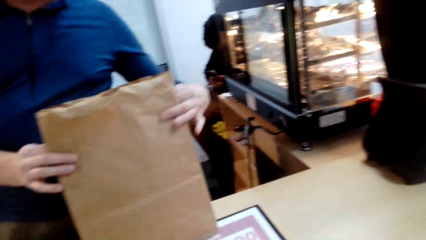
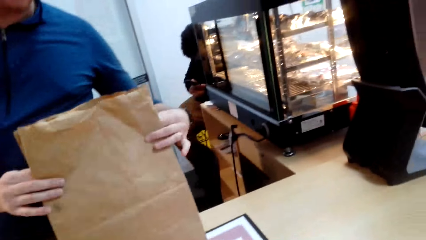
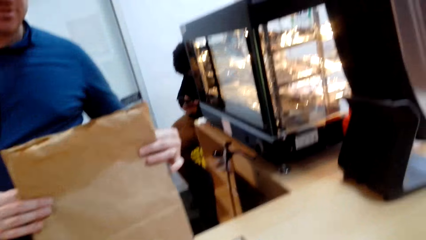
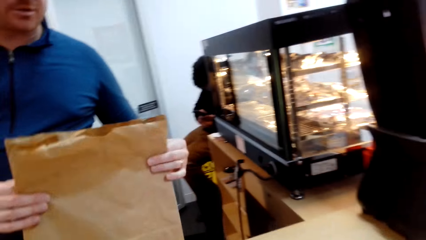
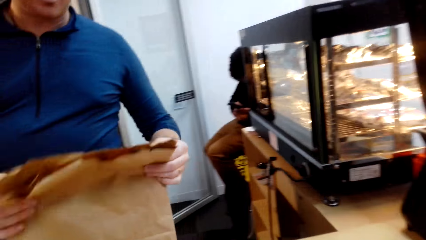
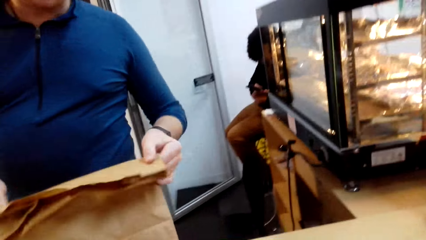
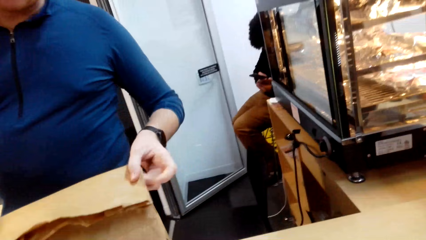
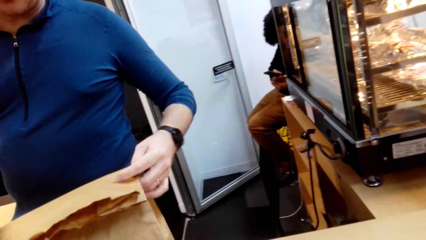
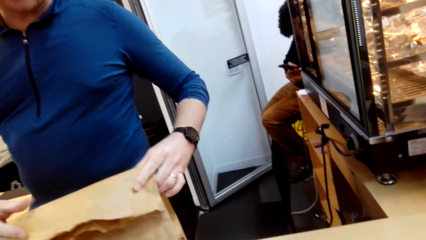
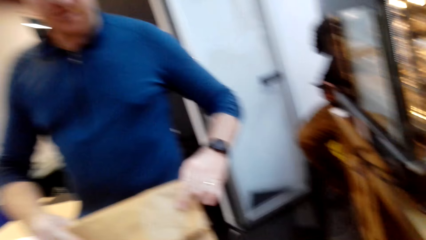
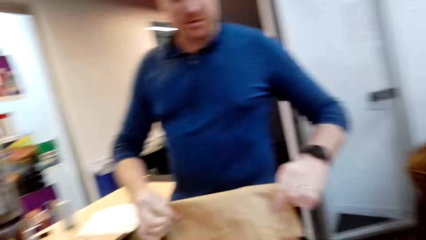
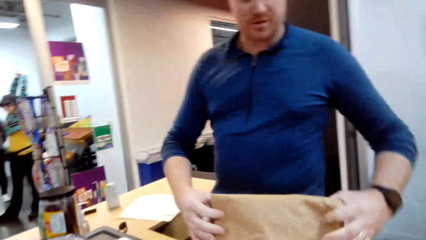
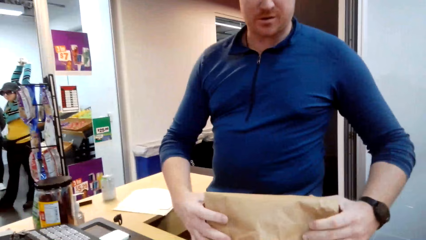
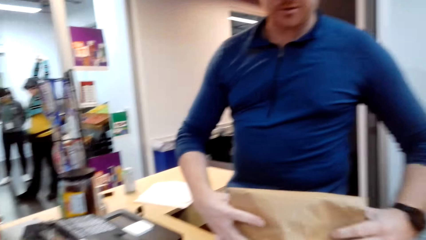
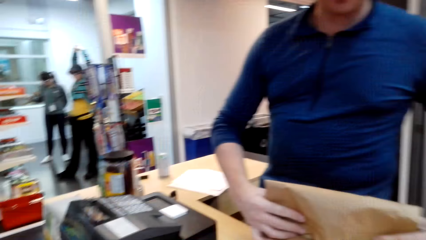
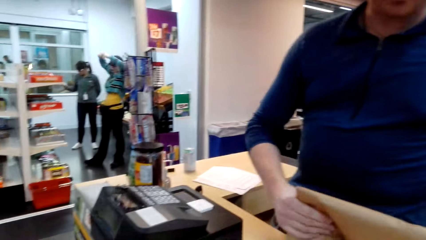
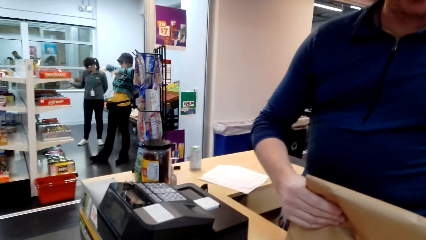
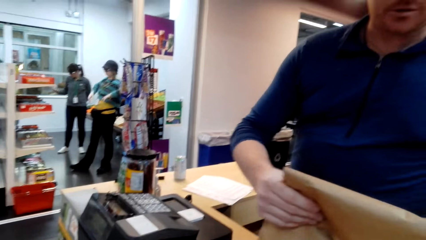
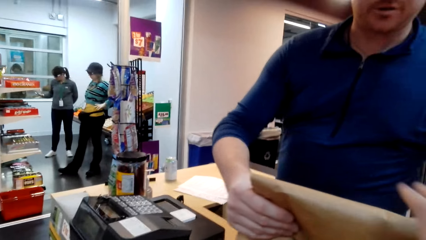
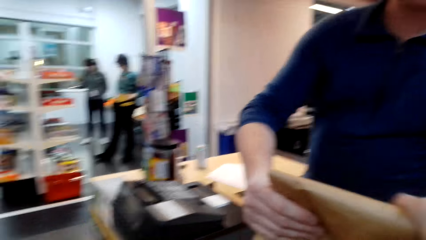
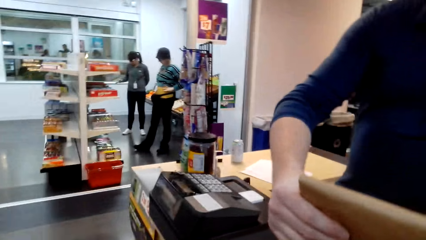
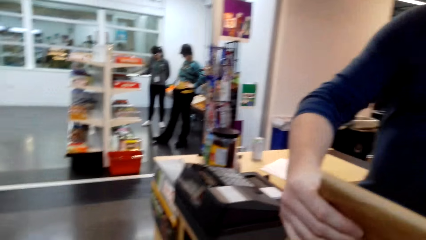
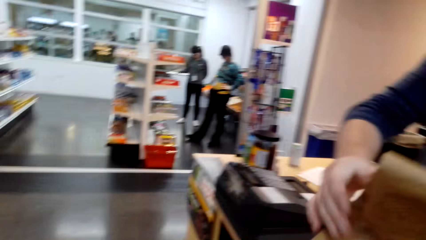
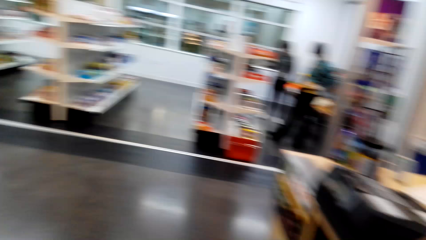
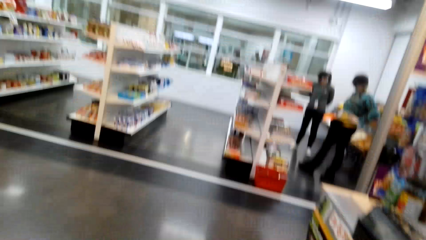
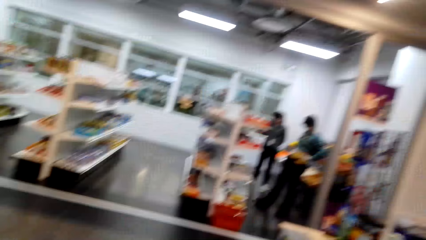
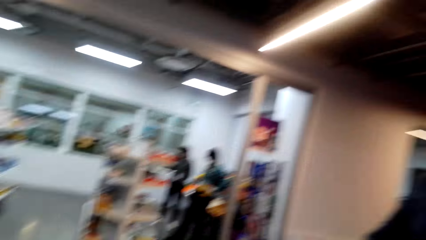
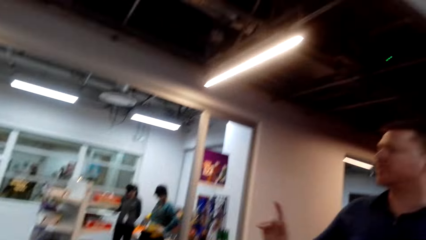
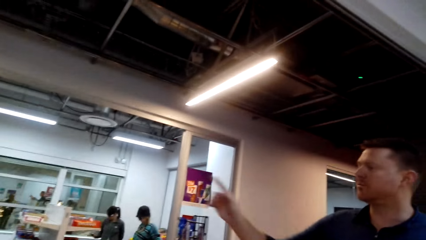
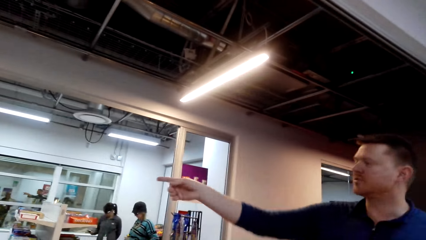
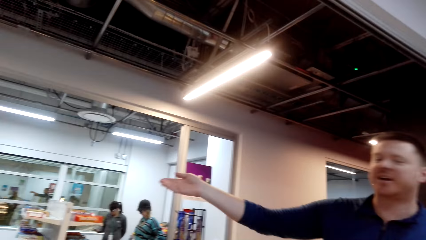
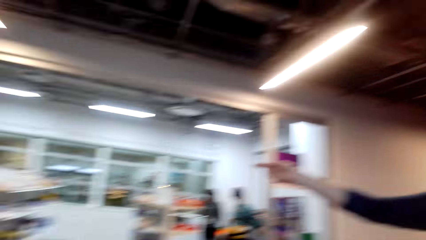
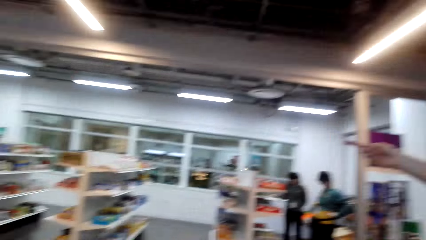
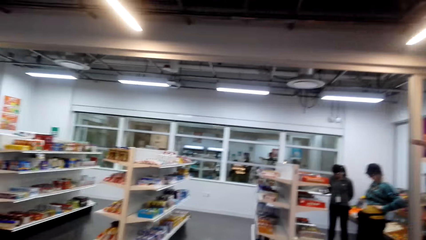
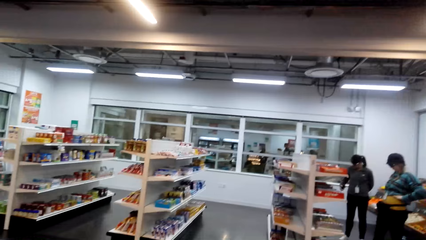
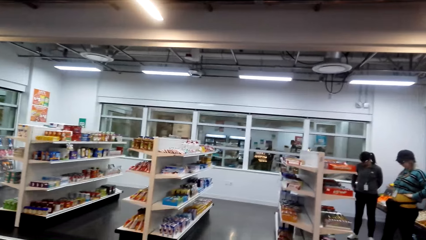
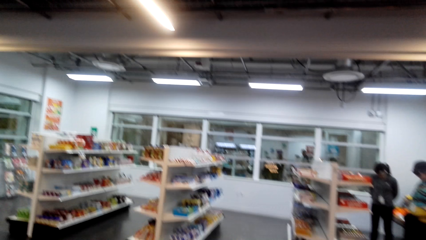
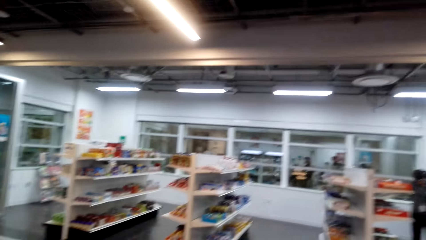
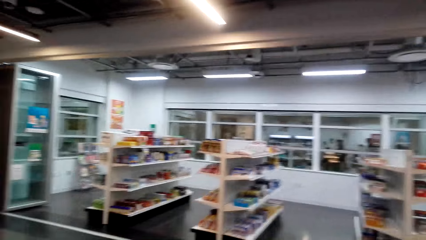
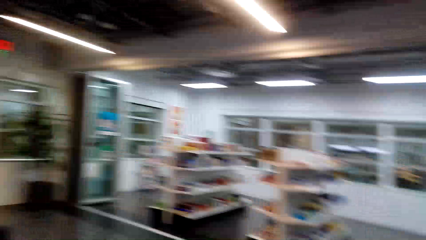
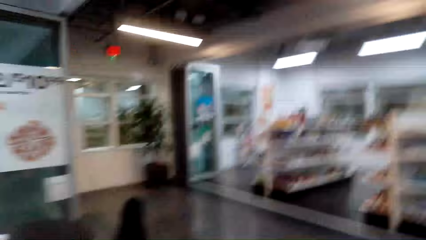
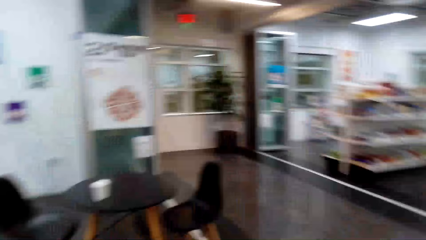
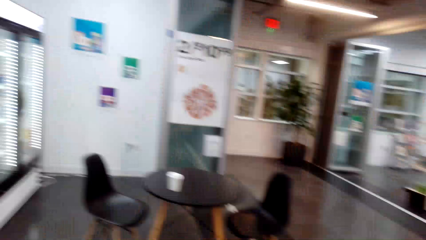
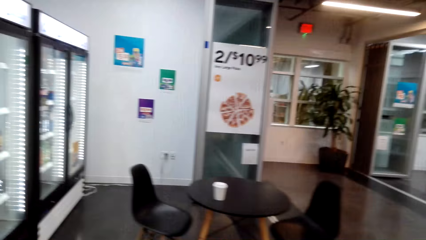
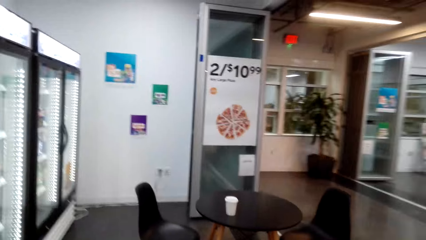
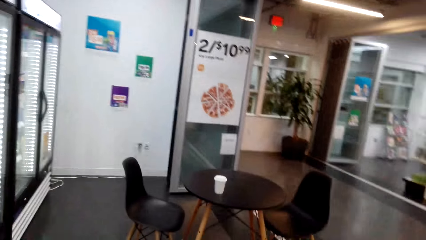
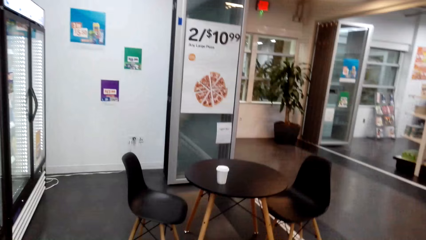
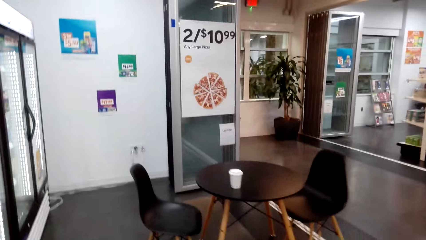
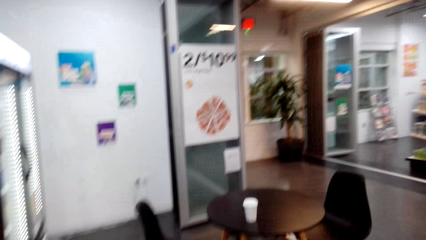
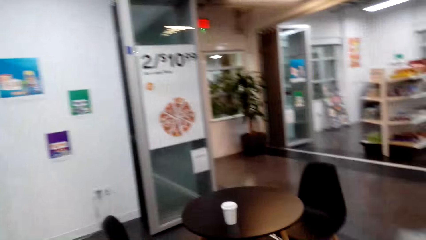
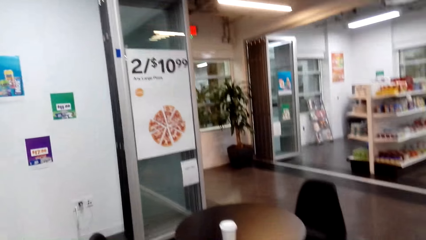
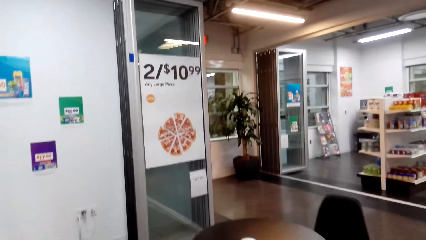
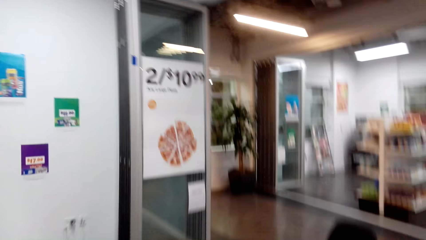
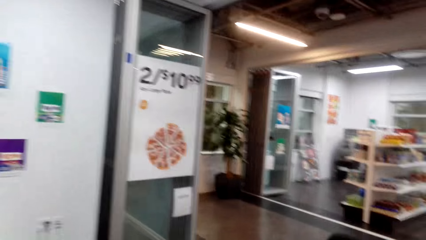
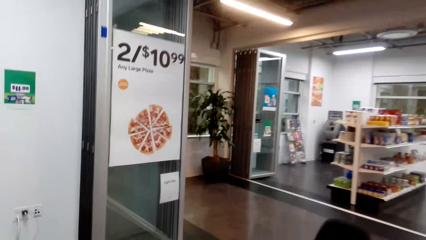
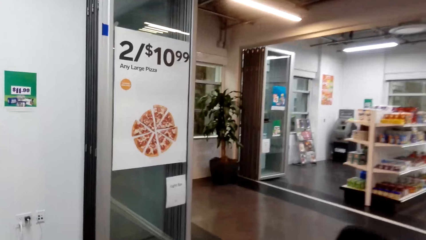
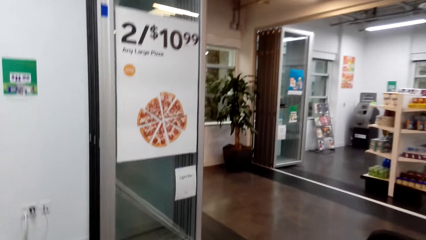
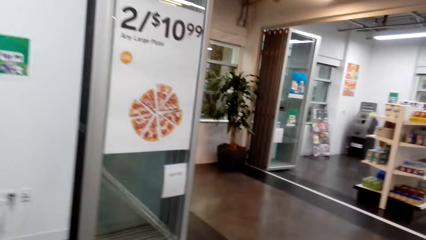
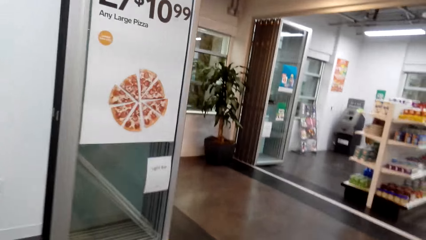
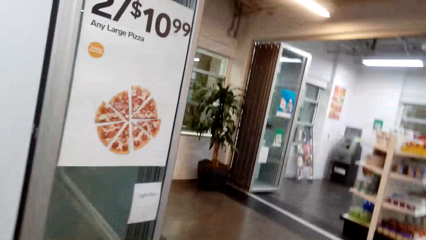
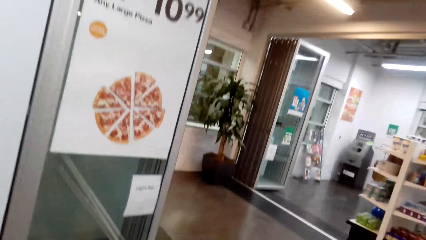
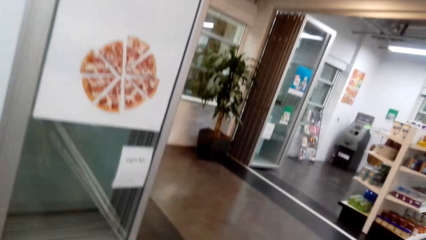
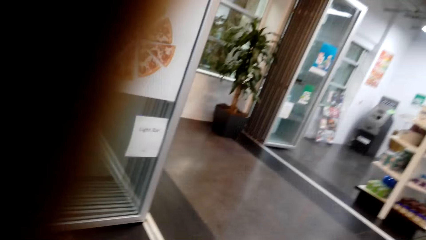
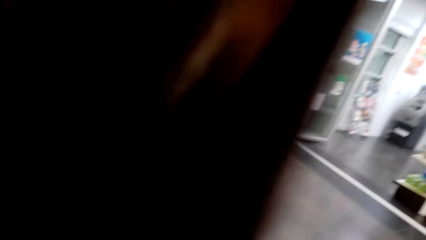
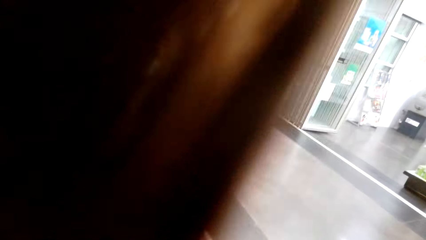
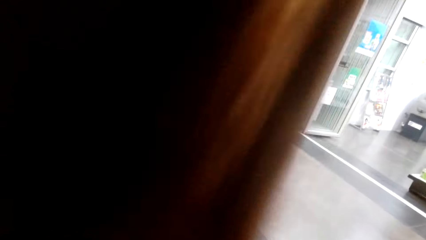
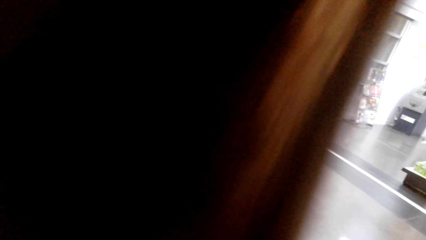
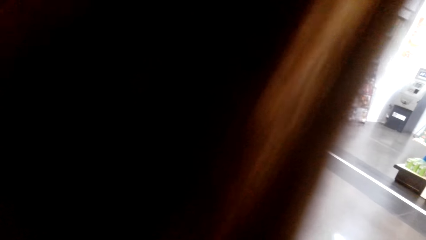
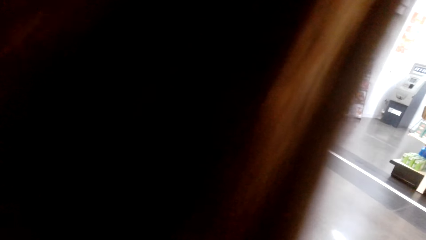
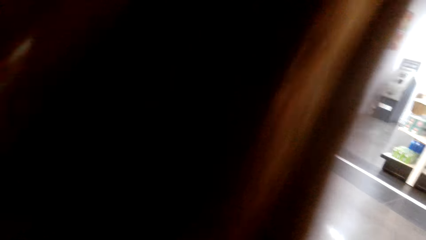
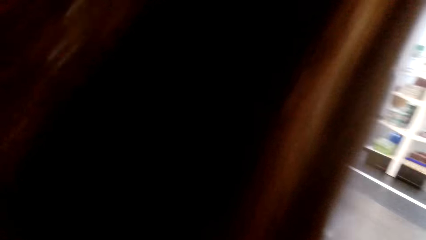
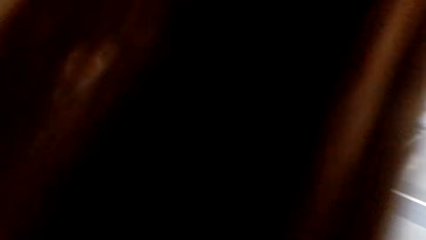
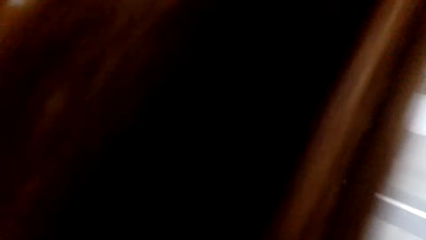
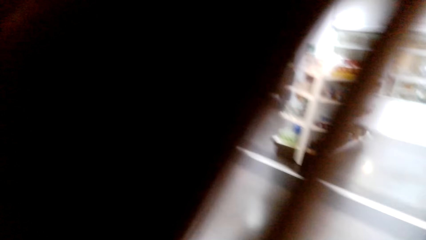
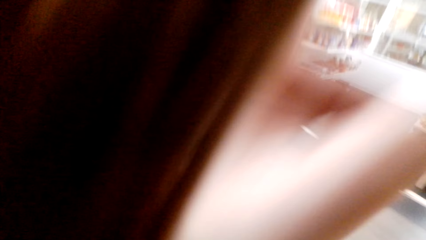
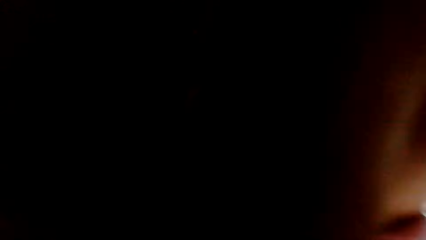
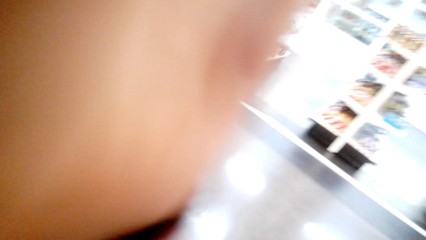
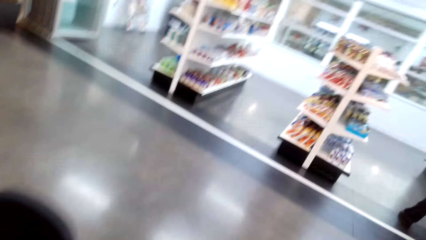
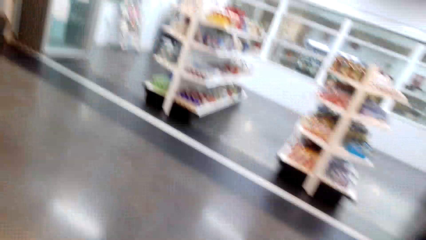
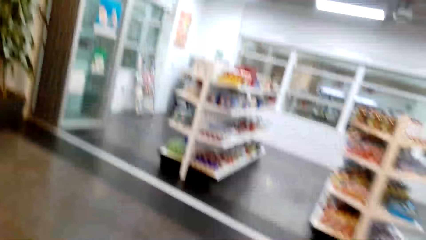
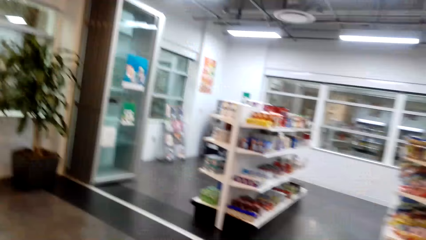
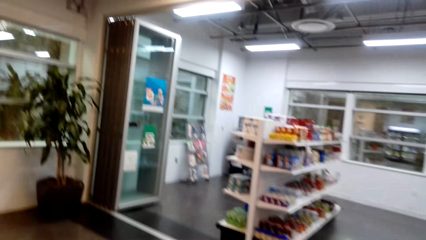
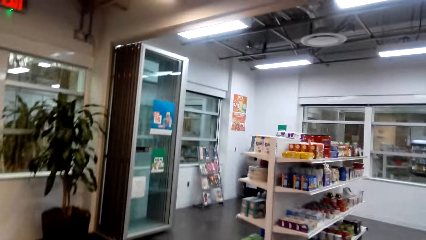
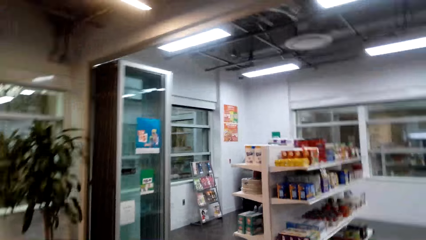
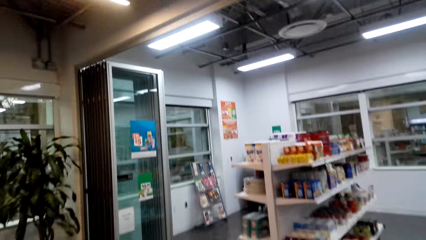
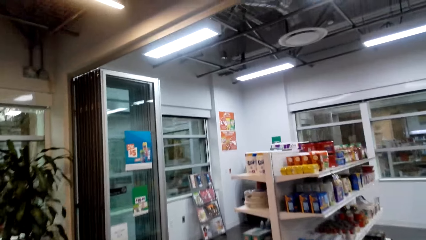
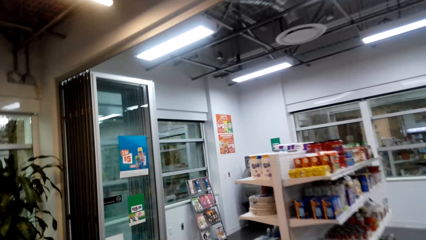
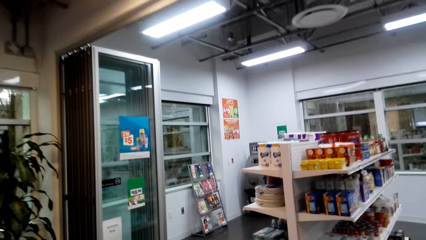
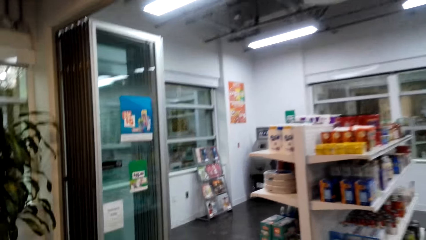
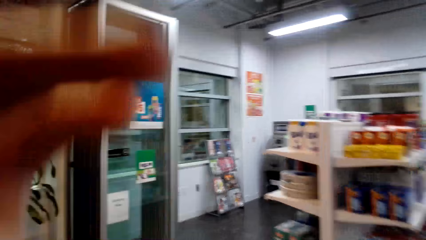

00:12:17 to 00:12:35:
The cashier holds the paper bag with both his hands, folds a part of the paper bag, picks up the paper bag and gives the carrier bag to the camera wearer. The camera wearer takes the paper bag from the cashier. The cashier talks to the camera wearer and points at the store with his right hand. The cashier talks to the camera wearer again. The camera wearer walks towards the table. They put the carrier bag on the table. They stare at the floor. They walk towards the magazine stand across the grocery.
